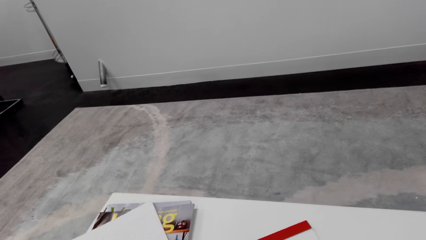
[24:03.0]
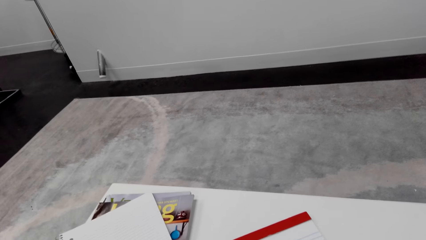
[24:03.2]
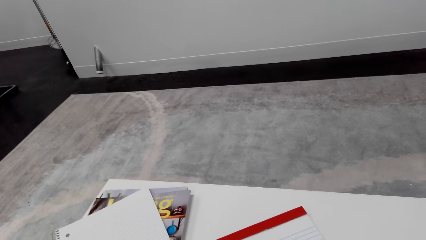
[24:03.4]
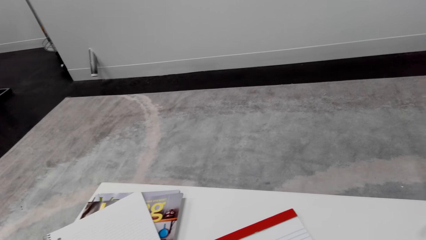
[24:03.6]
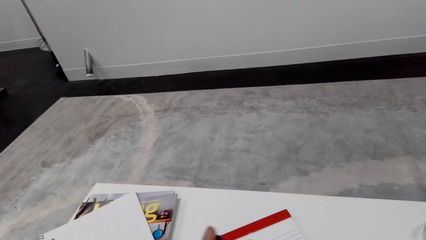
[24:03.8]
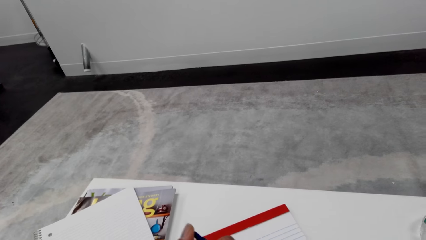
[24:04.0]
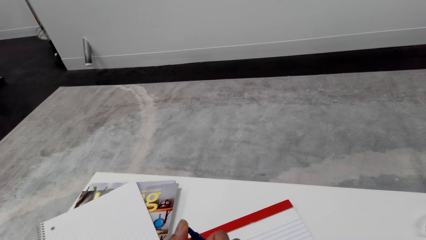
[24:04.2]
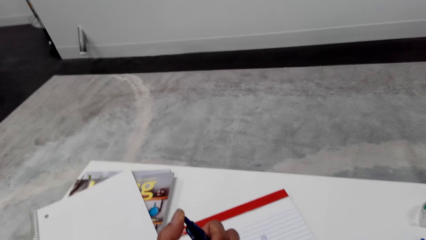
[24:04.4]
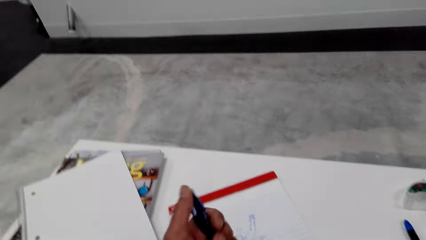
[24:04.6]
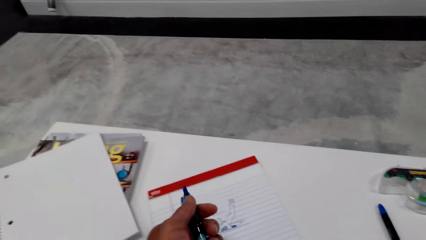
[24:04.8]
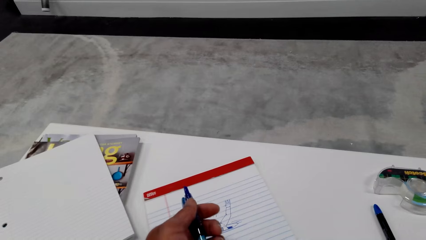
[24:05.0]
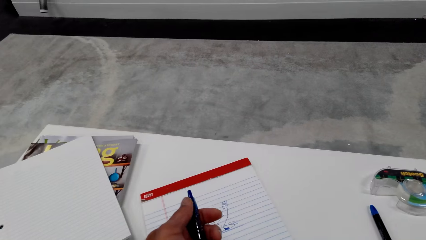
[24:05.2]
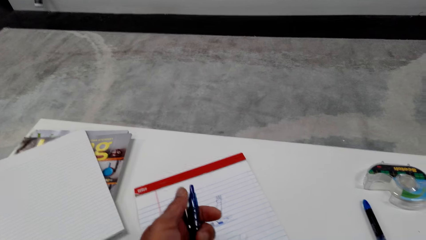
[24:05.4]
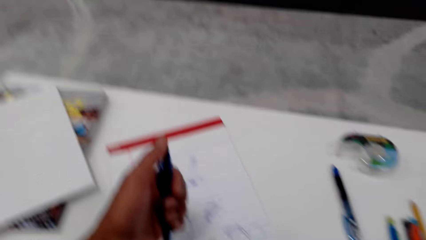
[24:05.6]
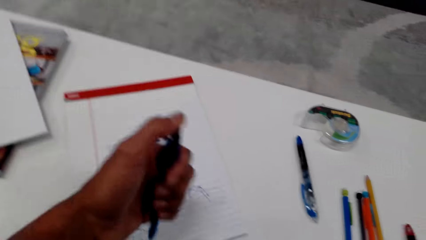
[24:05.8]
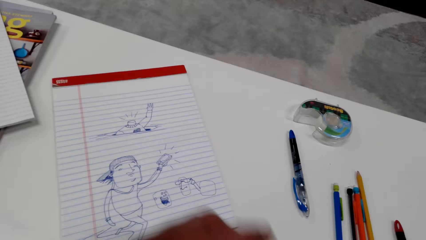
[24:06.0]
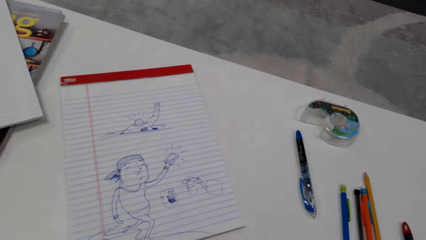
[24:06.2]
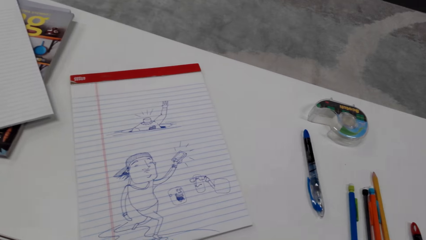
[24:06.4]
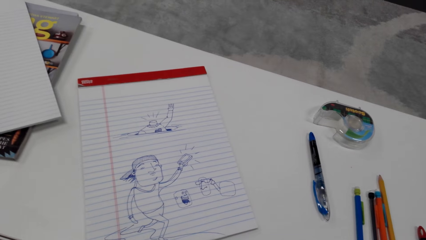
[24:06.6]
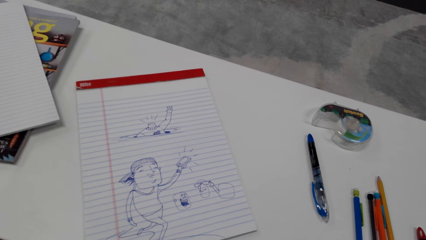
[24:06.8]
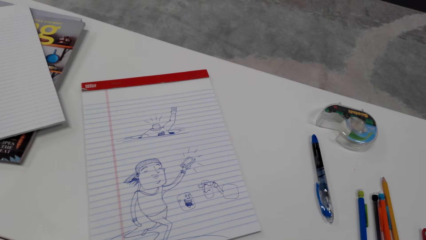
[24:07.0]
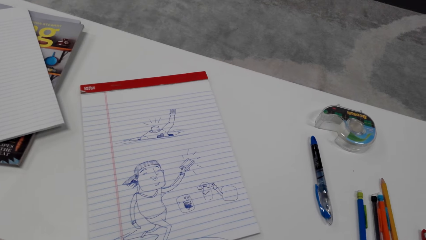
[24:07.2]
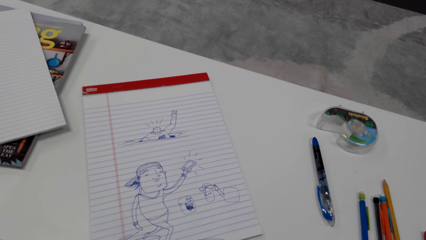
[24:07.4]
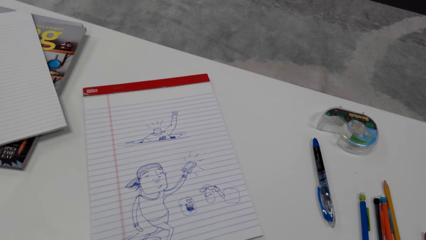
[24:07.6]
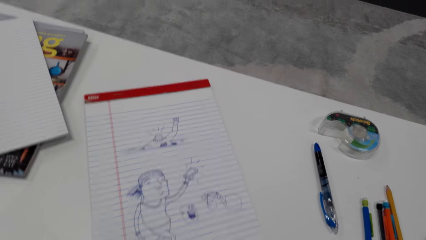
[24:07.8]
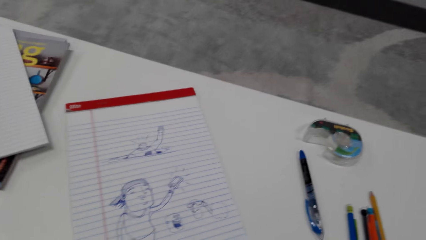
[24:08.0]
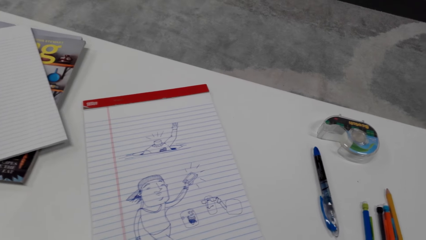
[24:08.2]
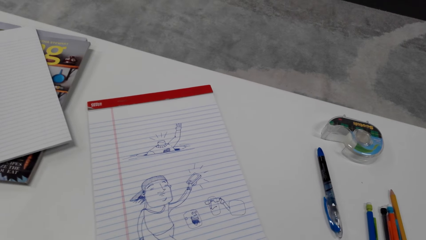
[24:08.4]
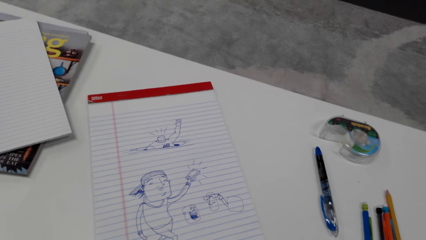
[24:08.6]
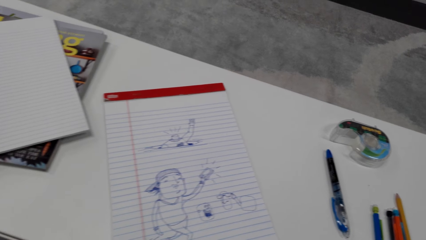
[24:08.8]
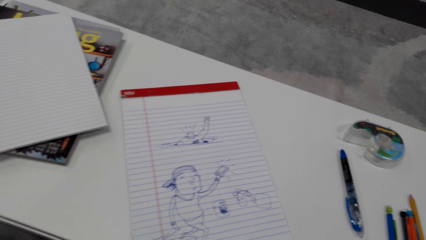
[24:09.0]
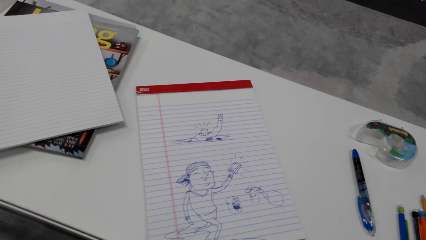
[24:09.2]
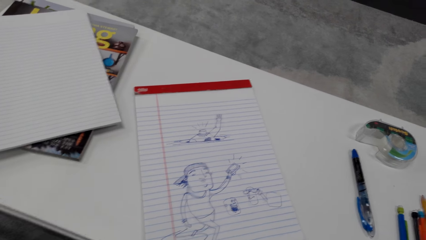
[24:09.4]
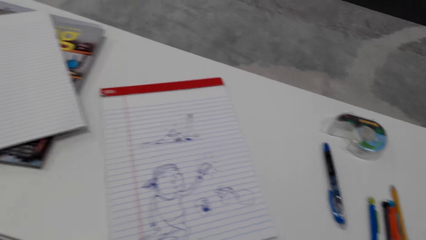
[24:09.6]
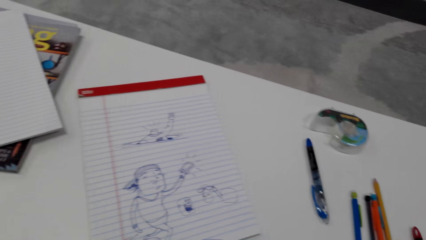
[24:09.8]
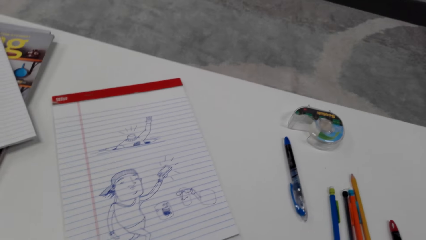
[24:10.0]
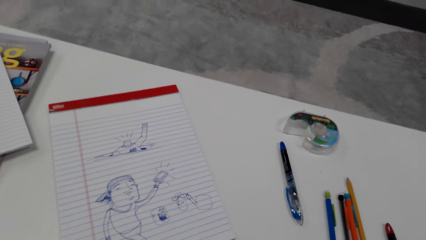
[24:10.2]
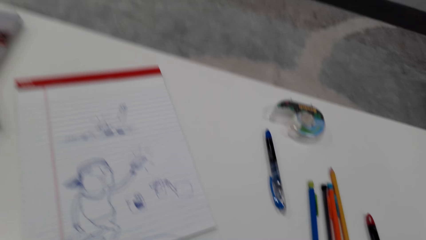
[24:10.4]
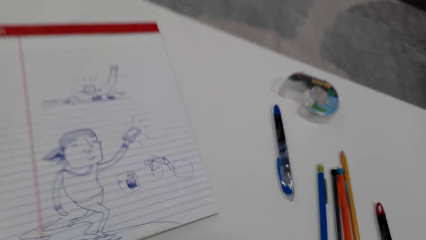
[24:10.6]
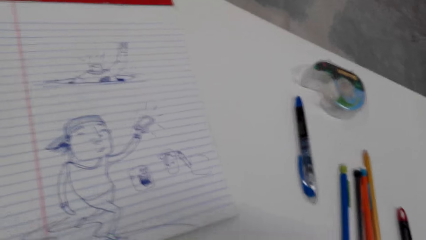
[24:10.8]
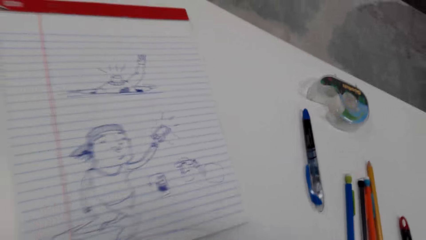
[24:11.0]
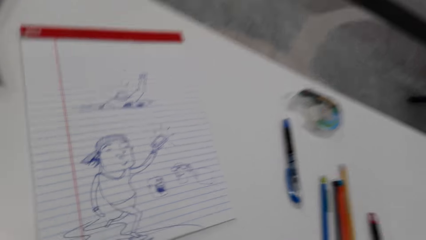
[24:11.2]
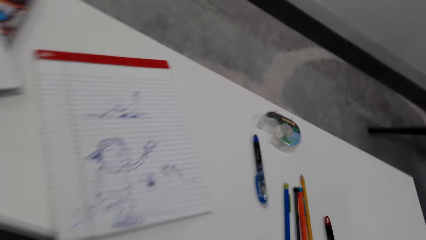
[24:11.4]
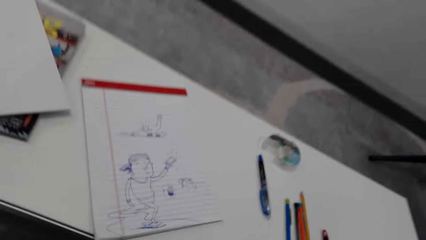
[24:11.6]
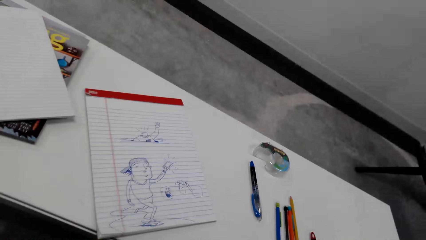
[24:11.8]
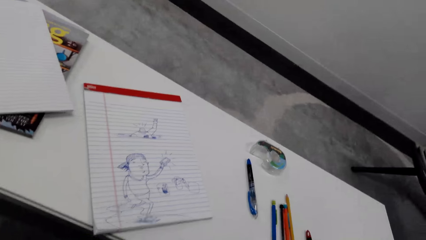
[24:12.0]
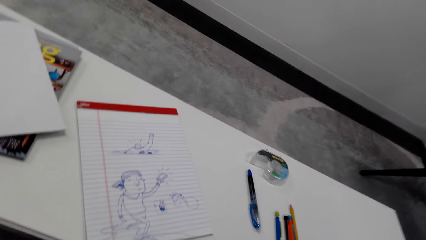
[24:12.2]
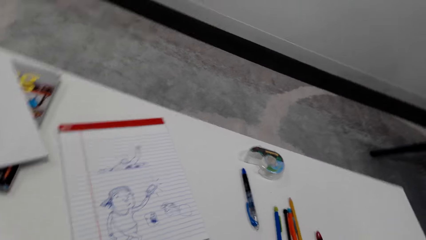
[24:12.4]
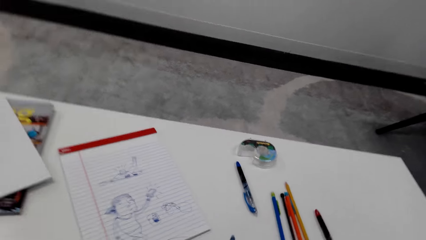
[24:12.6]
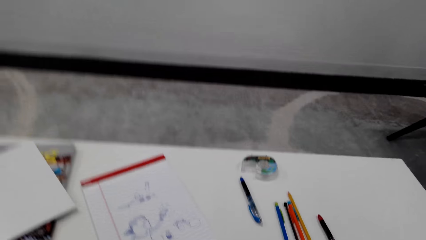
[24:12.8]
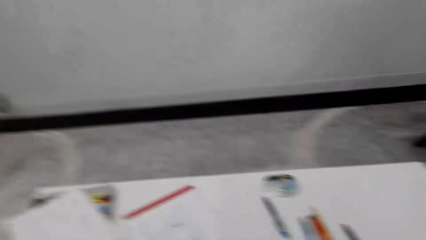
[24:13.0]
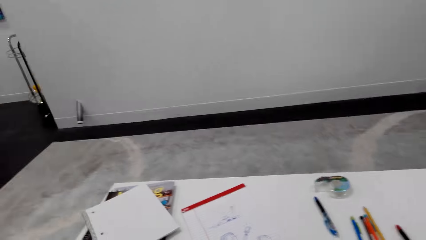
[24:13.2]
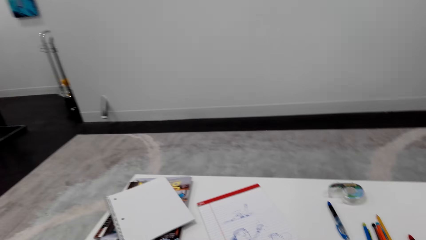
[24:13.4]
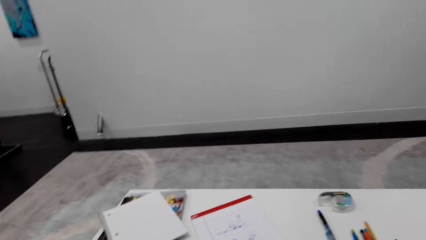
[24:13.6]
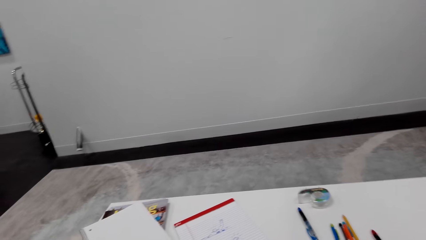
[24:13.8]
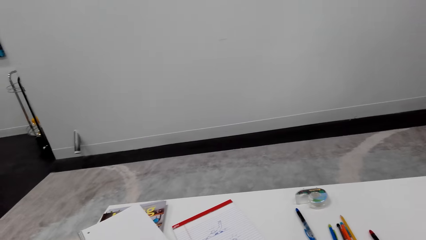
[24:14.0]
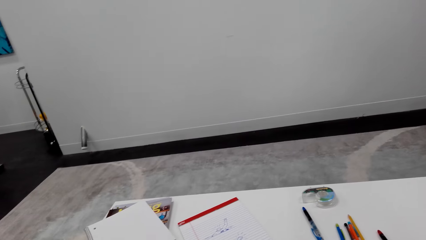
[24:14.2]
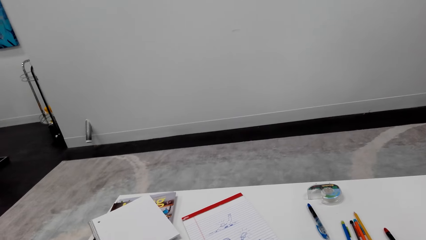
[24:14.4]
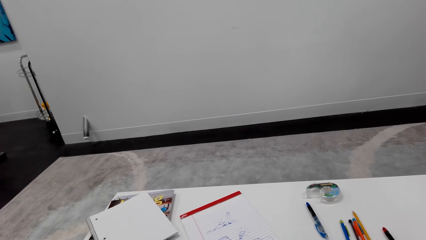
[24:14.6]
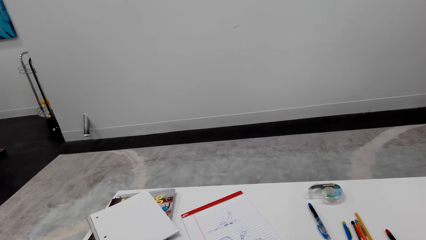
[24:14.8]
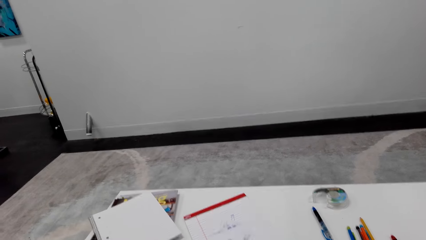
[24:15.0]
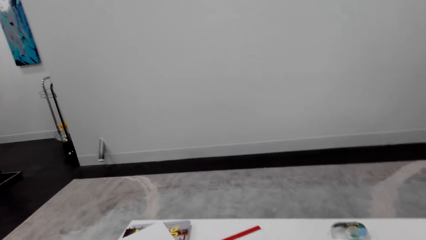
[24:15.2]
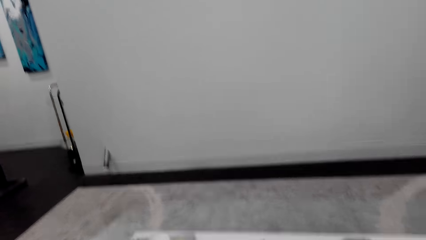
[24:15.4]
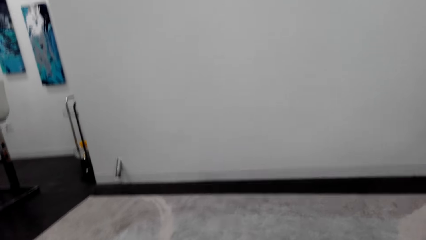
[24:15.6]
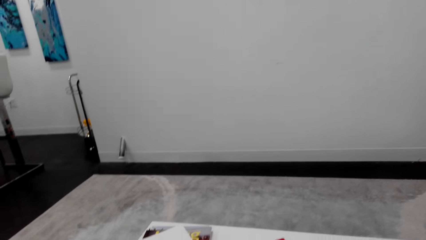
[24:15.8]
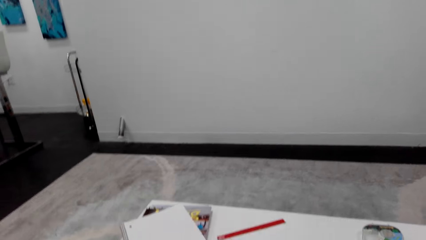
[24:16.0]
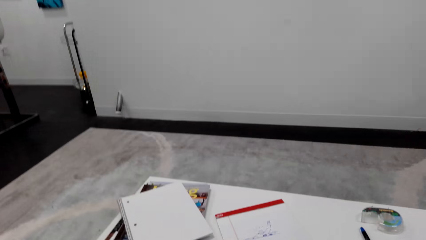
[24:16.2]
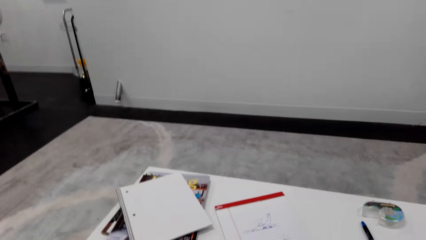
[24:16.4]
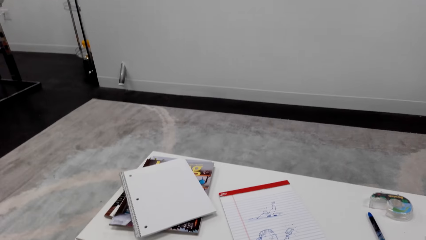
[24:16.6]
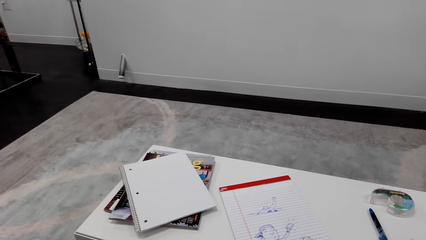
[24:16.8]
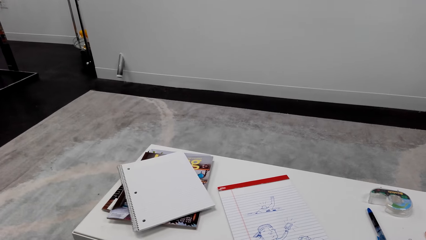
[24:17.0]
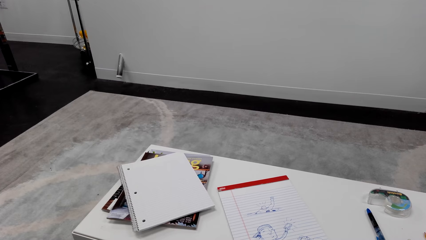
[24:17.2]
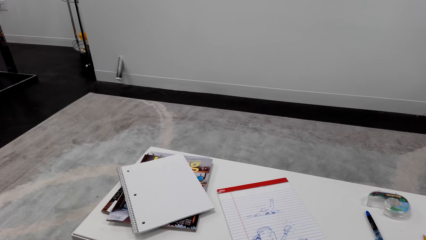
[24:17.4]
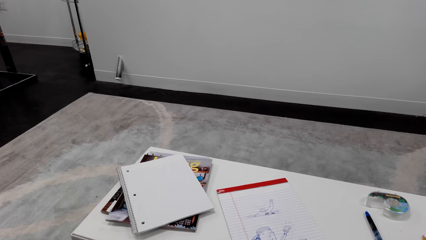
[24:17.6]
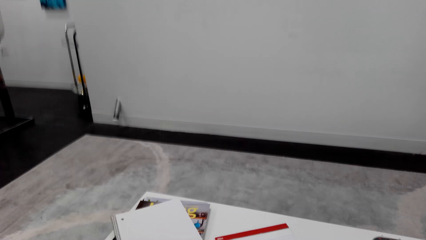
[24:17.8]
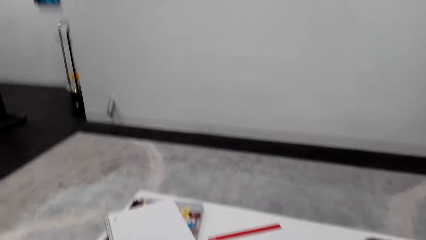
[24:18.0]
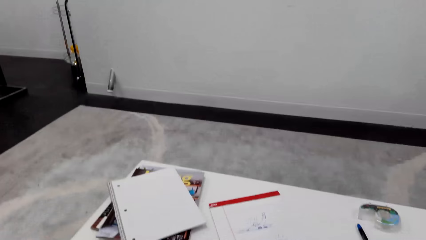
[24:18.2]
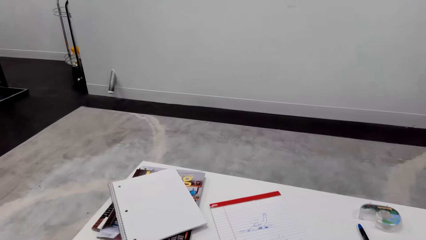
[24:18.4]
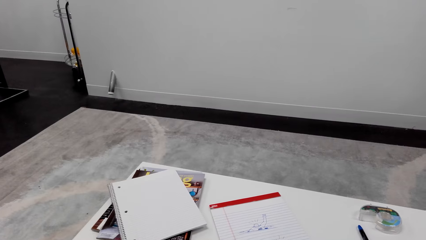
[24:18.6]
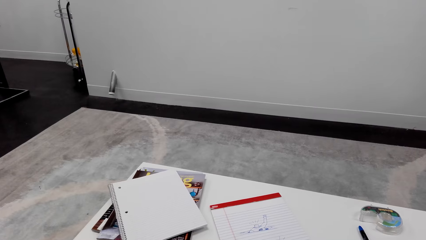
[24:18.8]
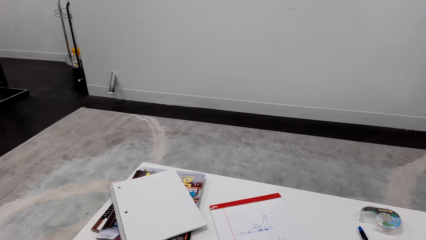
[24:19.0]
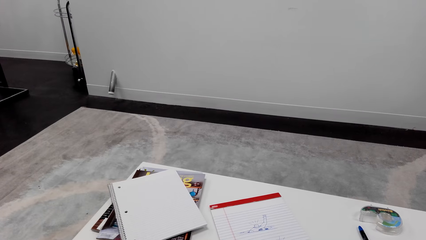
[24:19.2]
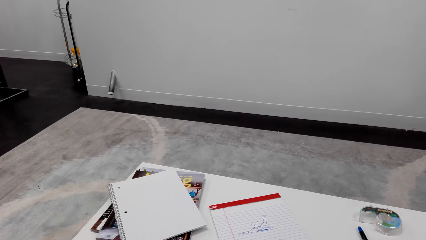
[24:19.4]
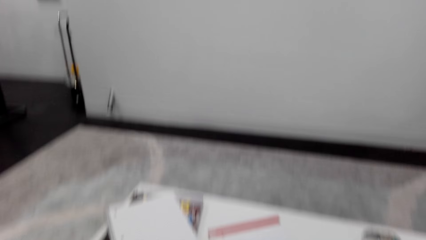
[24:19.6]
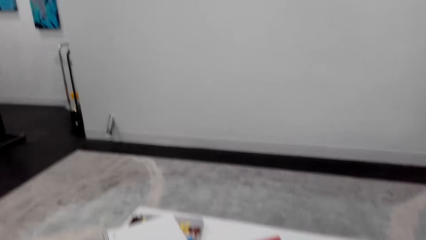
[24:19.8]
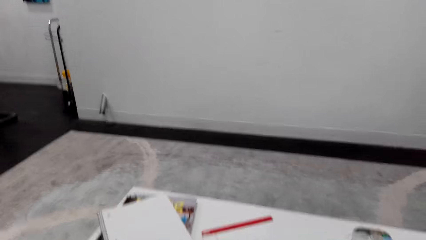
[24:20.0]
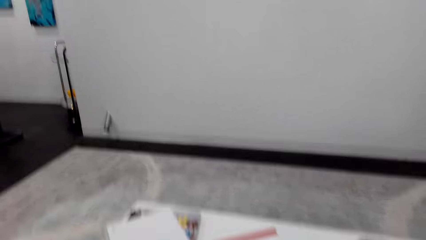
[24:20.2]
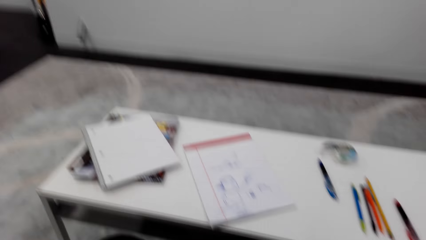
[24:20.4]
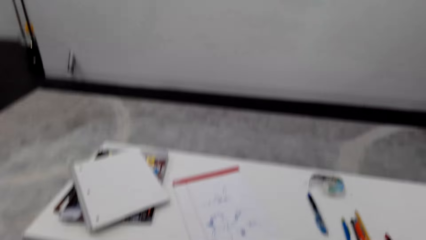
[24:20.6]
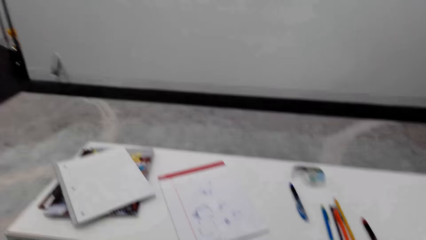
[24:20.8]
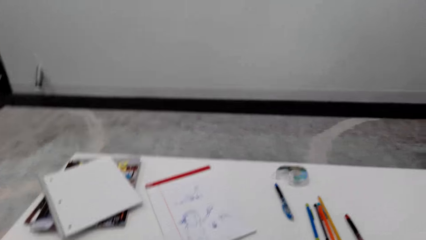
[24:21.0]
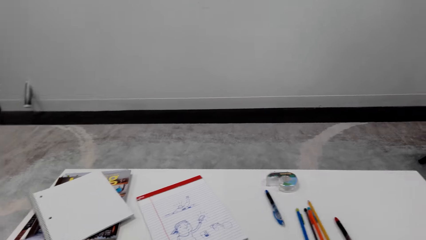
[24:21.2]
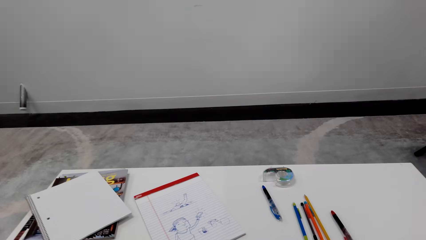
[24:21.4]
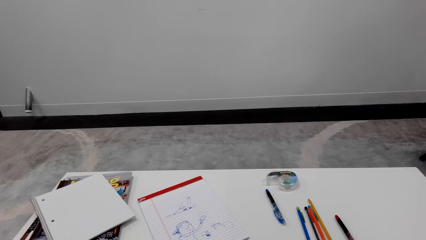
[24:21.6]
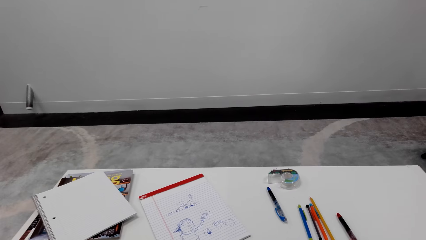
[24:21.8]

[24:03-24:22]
The camera wearer removes the hand from the tip of the pen. They move the hand. A woman talks to the camera wearer. The camera wearer talks to the woman. They look at the drawing on the book. The woman talks to the camera wearer. The camera wearer looks around the house. They talk to the woman. The woman talks to the camera wearer. The camera wearer looks at the table. They talk to the woman.
